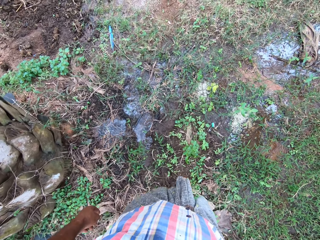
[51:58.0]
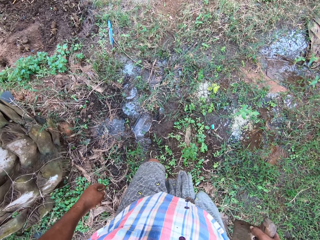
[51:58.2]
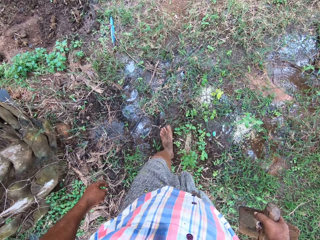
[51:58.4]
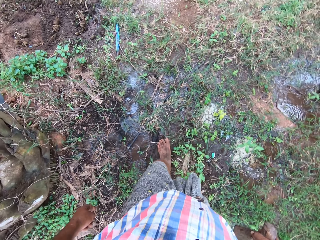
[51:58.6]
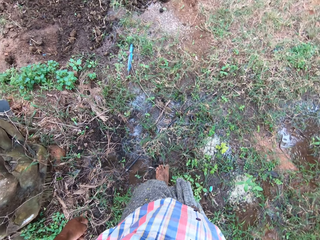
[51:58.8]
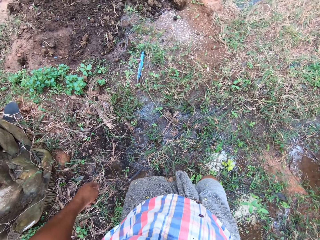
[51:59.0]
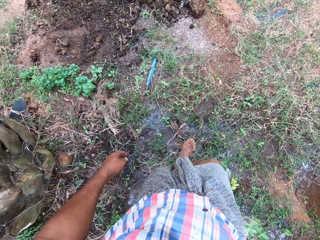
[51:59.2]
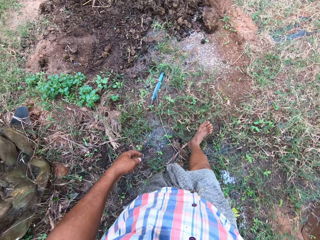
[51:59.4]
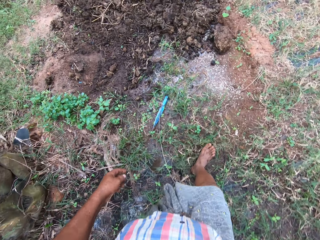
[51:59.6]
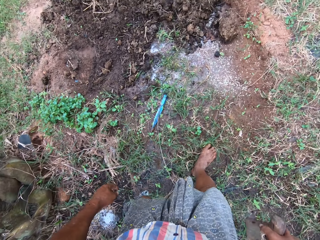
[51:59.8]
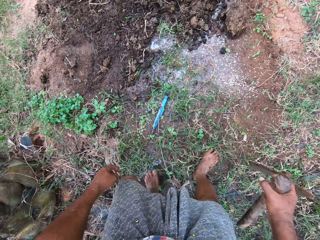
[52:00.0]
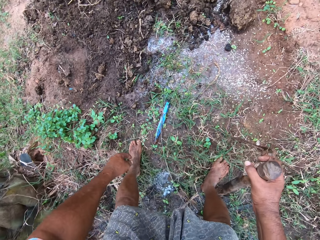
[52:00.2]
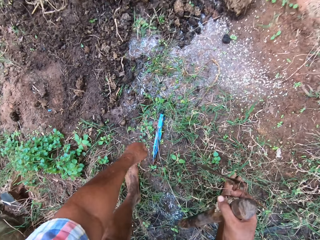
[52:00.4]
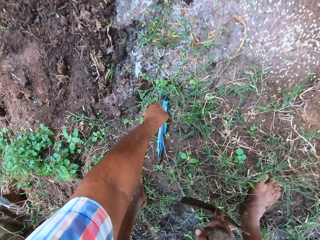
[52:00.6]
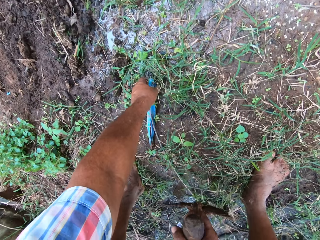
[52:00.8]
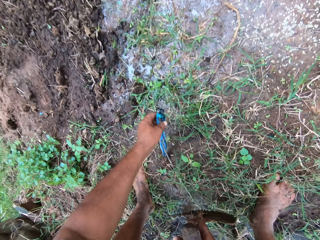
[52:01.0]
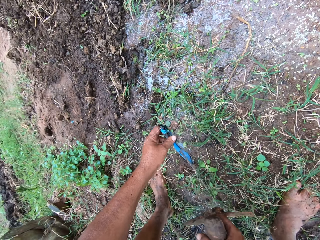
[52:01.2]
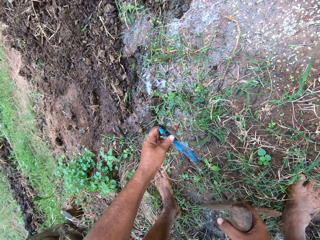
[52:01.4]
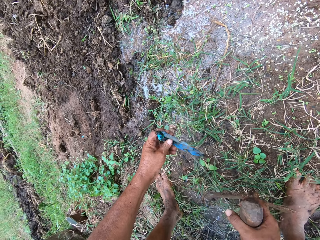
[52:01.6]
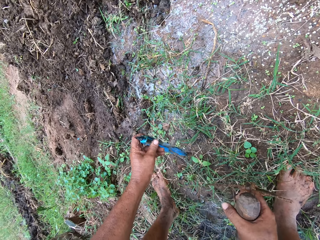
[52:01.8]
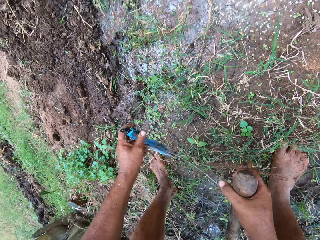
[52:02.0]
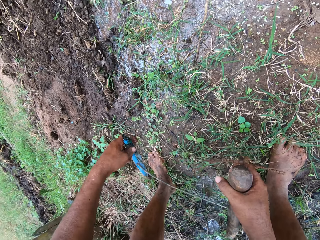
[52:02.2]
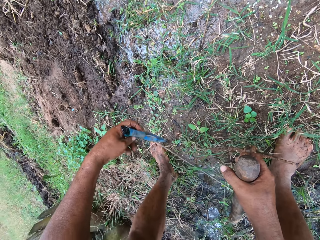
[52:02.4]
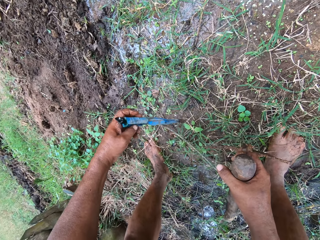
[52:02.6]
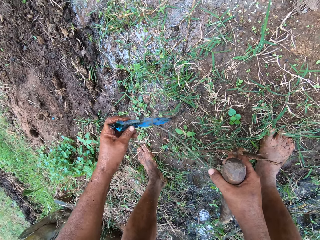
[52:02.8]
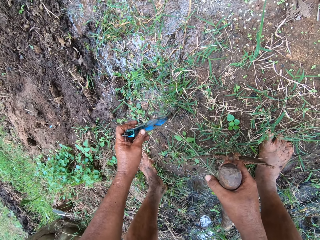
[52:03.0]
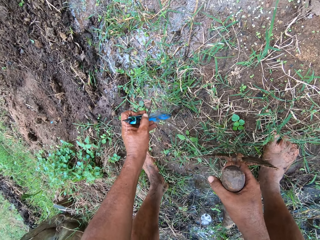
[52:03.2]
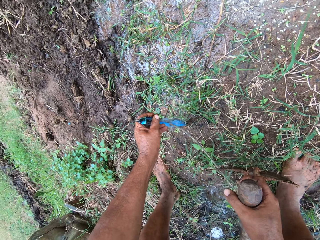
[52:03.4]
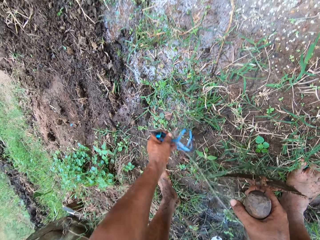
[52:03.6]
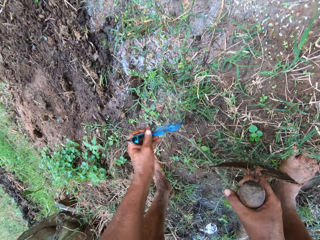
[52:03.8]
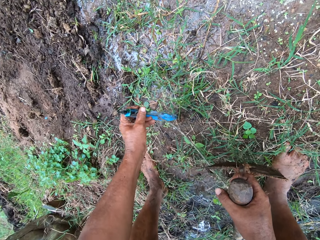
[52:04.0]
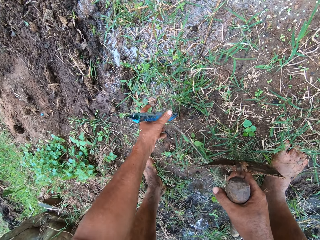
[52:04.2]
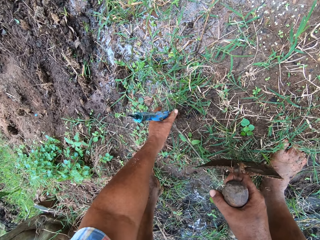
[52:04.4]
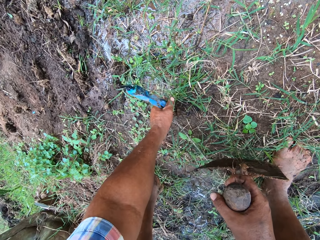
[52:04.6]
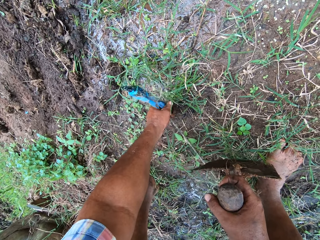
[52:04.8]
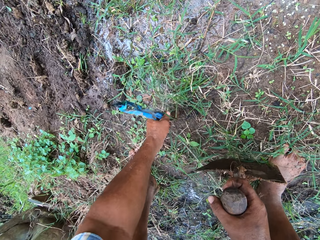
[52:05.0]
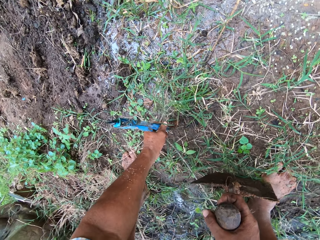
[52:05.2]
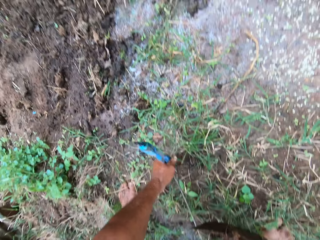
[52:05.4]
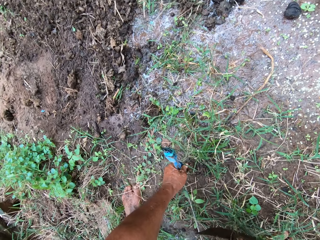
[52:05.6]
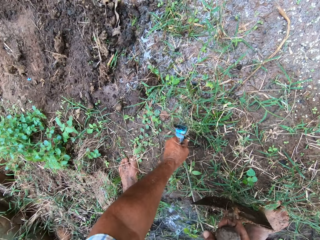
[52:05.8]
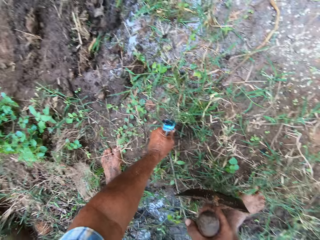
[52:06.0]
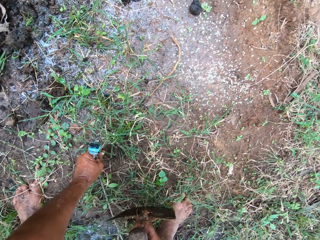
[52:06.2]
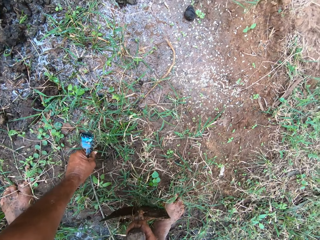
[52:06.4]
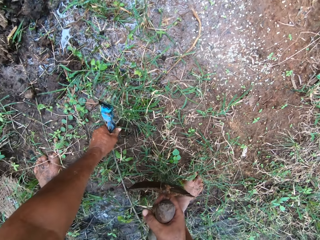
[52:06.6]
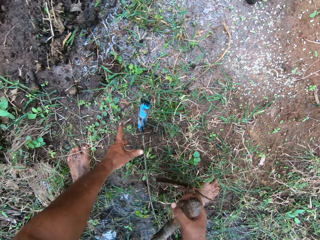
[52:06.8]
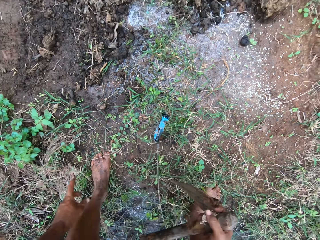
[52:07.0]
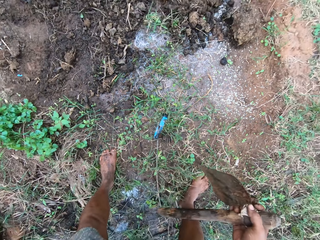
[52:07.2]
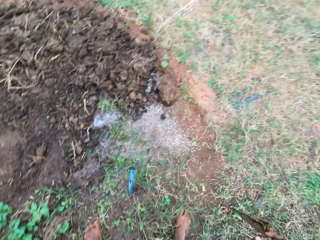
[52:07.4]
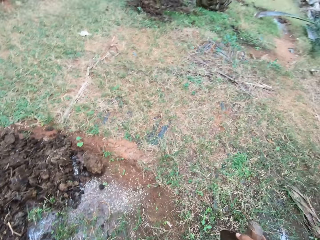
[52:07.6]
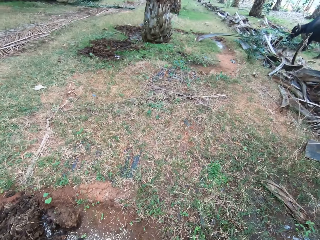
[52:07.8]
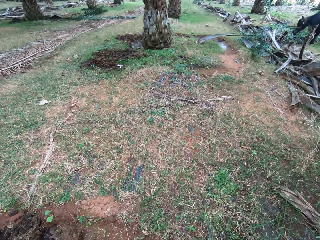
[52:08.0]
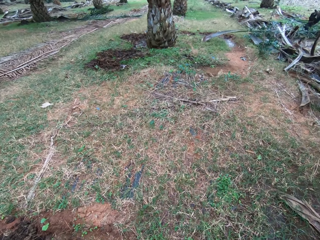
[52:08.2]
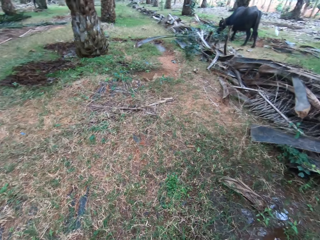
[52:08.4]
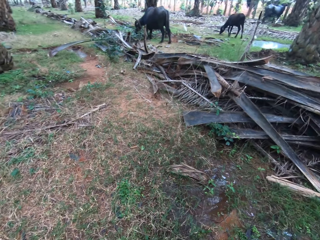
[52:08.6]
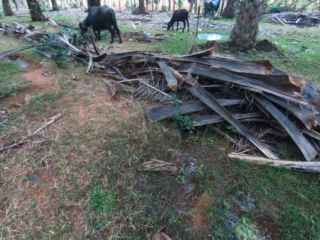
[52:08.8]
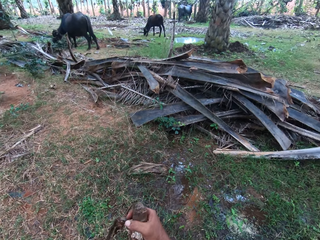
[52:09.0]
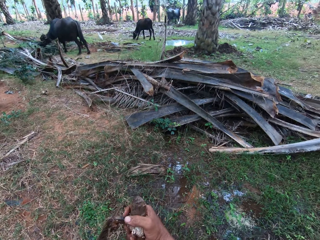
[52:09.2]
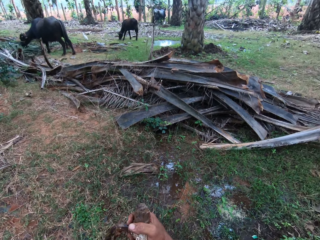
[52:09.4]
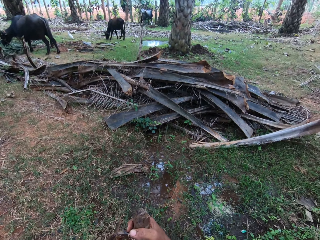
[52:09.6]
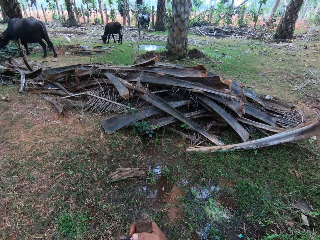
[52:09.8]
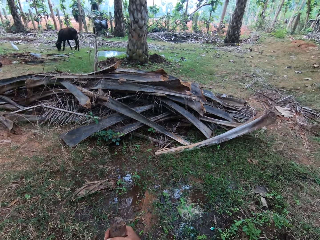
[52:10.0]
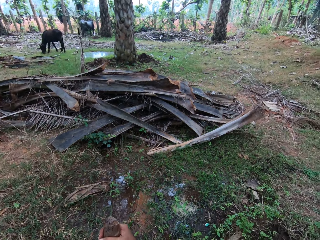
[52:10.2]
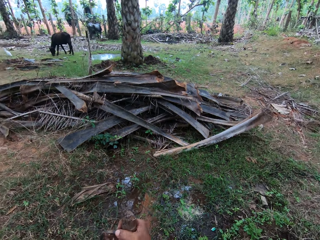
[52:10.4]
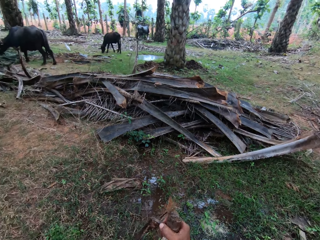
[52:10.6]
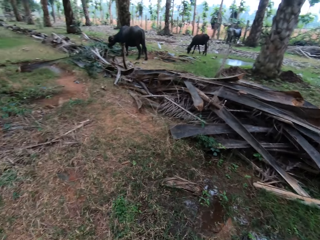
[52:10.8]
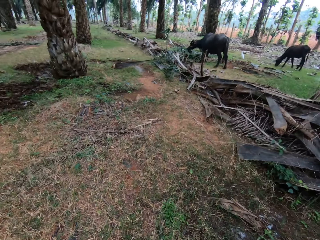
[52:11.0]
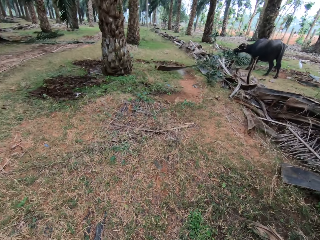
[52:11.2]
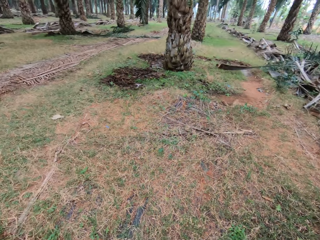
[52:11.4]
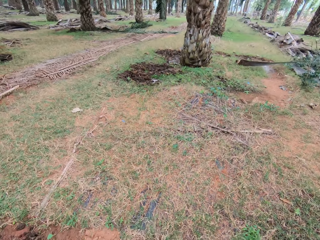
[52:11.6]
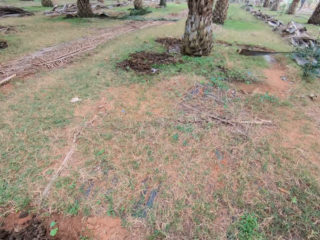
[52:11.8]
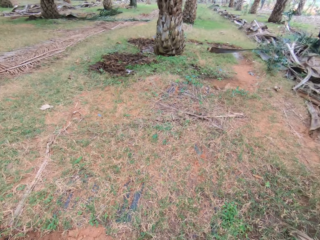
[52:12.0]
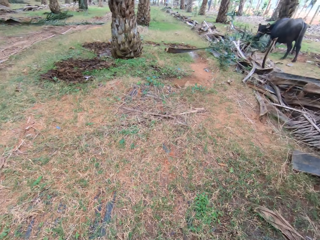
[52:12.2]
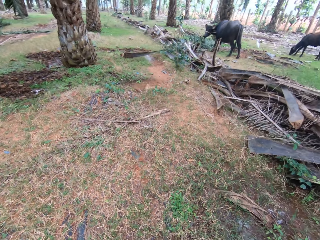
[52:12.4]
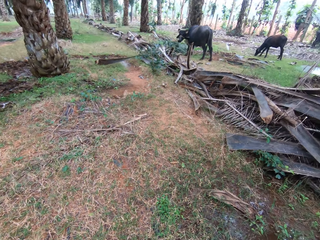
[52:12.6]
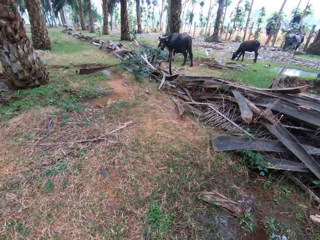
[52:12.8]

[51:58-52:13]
The camera wearer repositions the water sprayer. They pick up the pipe. They look around.

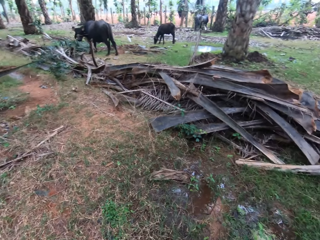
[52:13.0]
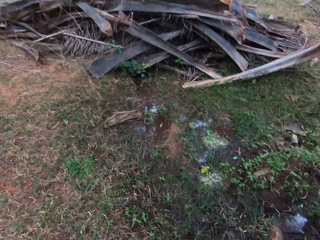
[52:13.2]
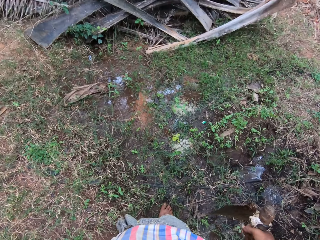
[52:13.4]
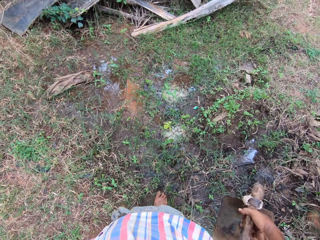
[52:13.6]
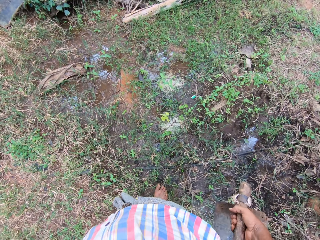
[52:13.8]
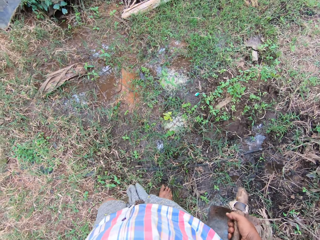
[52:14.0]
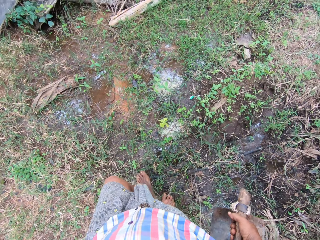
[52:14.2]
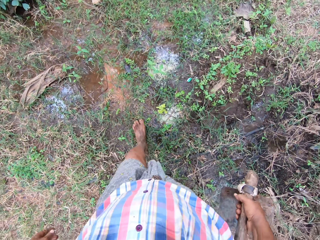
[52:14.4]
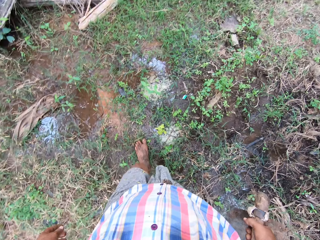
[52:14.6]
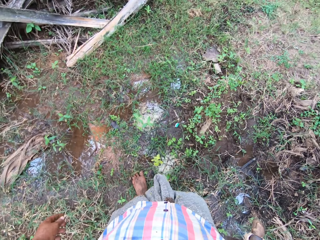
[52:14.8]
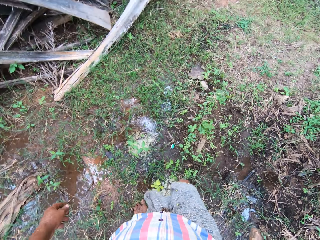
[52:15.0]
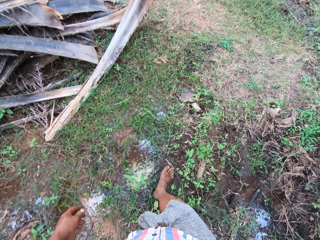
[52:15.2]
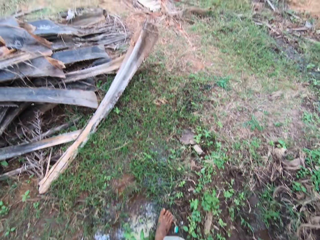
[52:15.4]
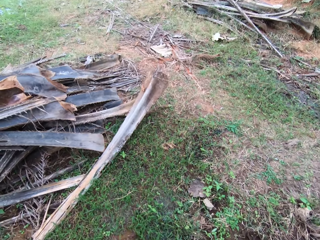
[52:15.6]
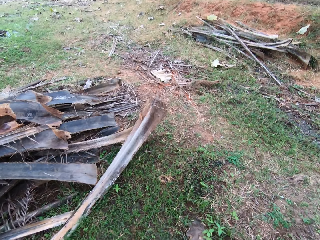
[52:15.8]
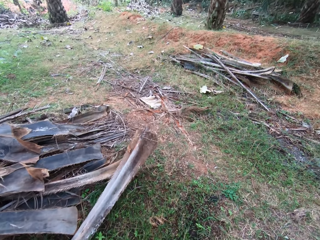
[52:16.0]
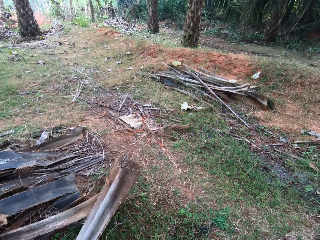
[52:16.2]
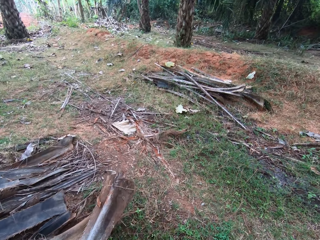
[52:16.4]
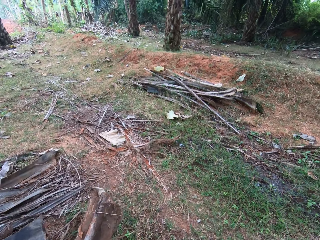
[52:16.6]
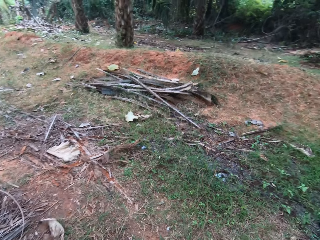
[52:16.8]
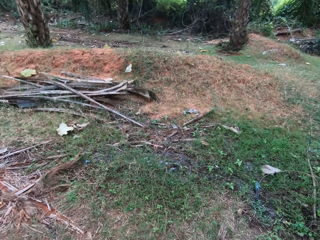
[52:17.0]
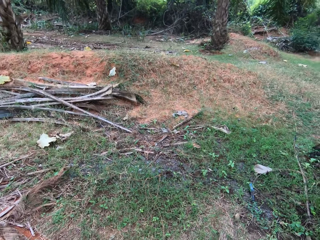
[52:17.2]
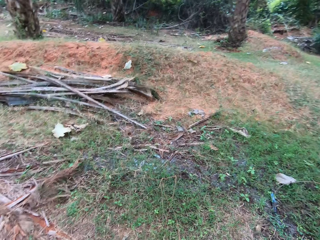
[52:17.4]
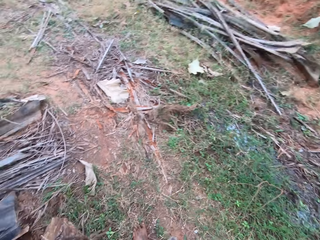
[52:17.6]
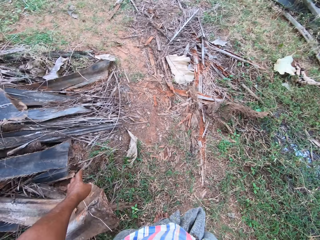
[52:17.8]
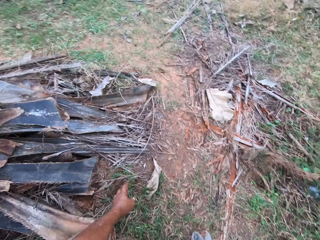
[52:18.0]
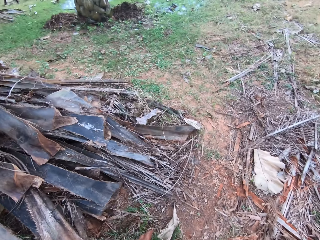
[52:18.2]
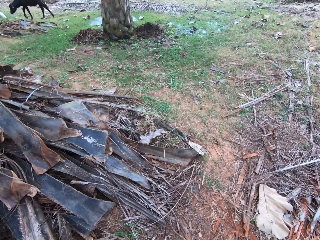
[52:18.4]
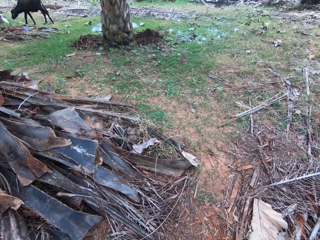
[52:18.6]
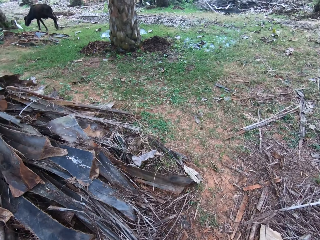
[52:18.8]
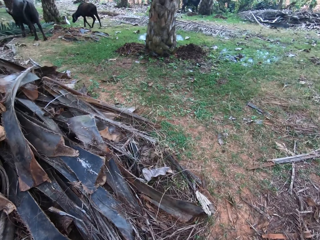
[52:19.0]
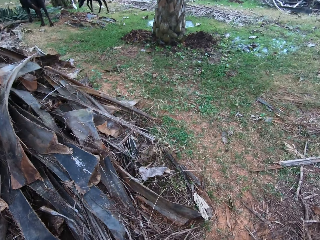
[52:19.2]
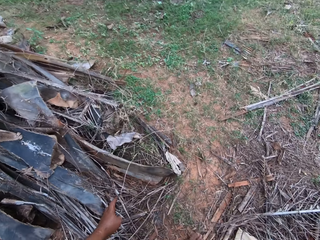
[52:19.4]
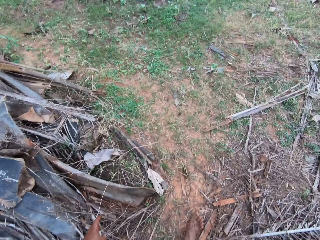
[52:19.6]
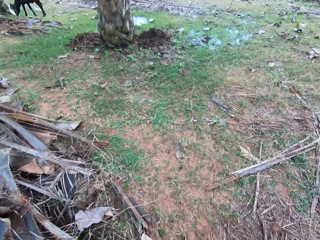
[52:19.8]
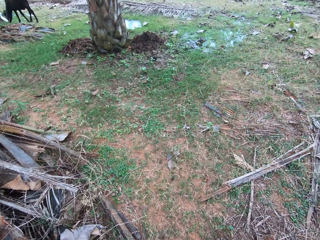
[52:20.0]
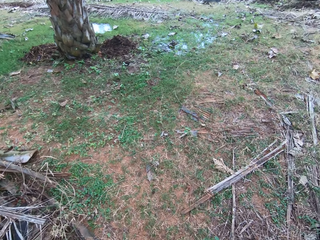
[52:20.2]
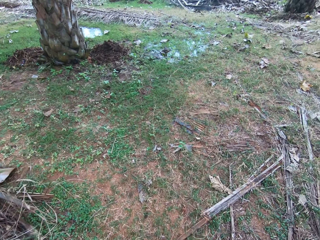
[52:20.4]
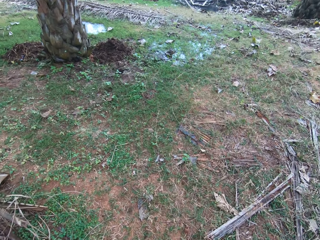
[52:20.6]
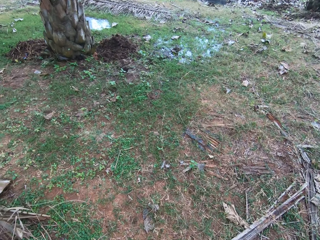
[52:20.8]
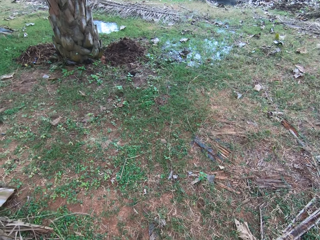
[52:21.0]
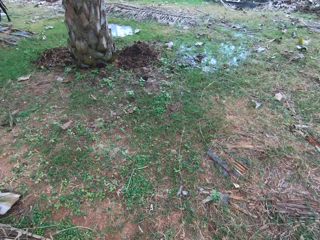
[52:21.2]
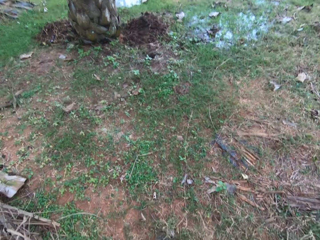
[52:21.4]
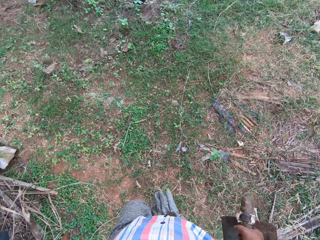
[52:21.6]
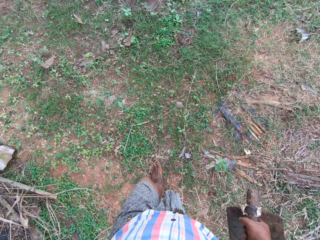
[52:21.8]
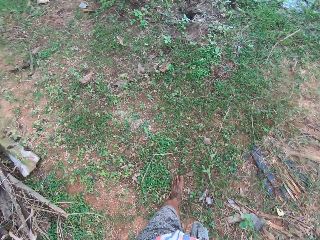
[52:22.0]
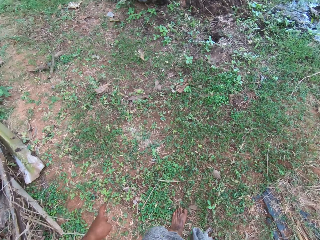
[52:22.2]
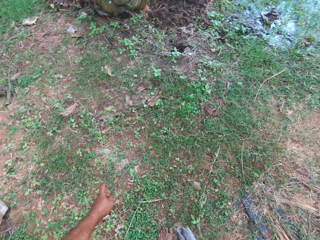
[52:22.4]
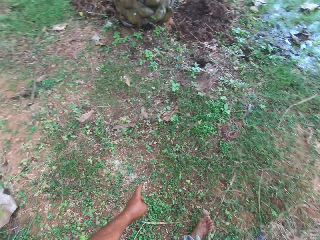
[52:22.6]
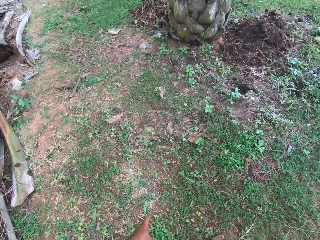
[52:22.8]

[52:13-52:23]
The camera wearer walks around.
